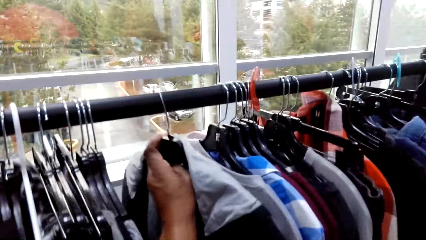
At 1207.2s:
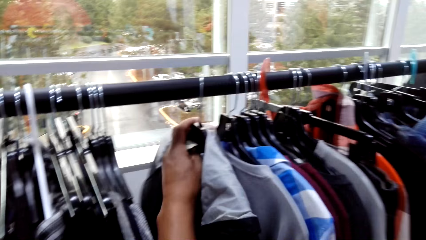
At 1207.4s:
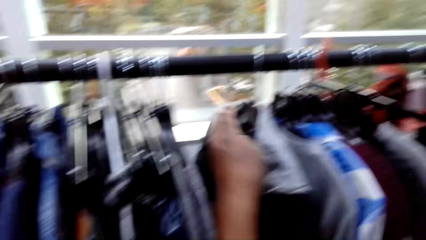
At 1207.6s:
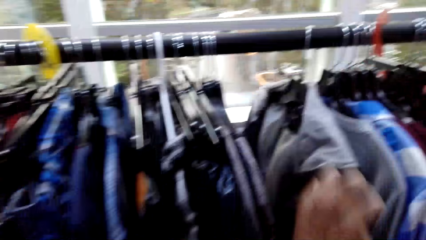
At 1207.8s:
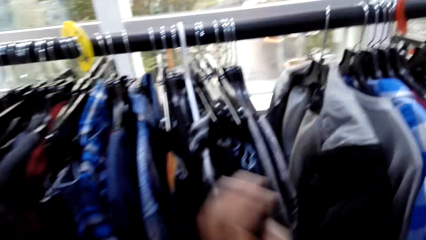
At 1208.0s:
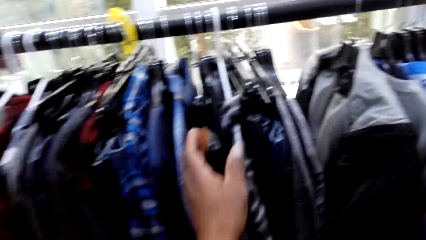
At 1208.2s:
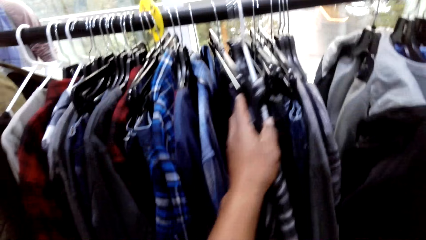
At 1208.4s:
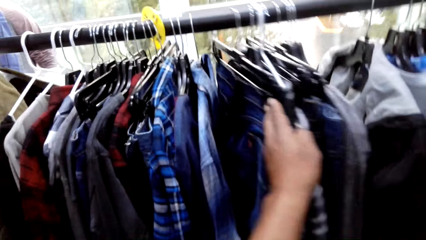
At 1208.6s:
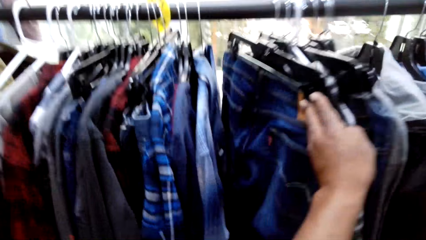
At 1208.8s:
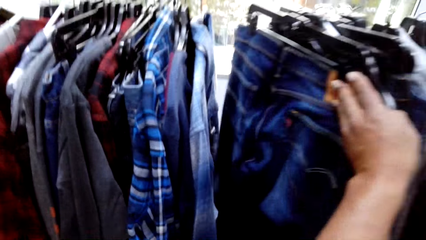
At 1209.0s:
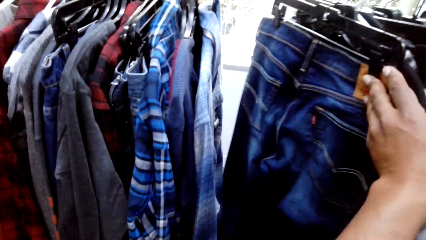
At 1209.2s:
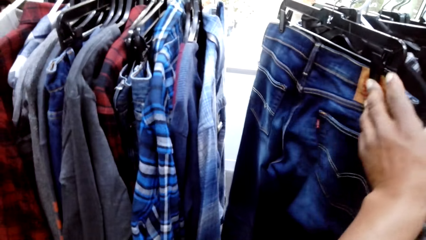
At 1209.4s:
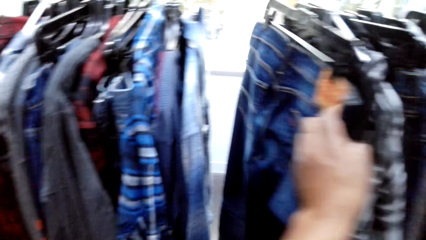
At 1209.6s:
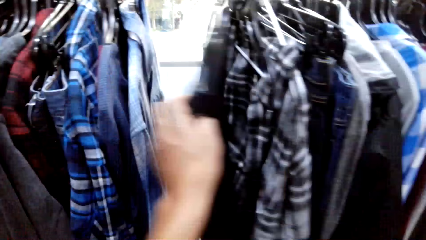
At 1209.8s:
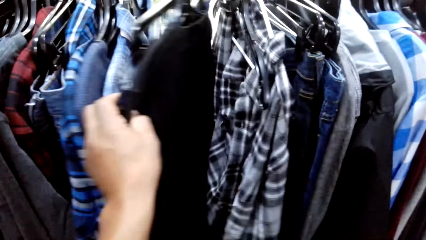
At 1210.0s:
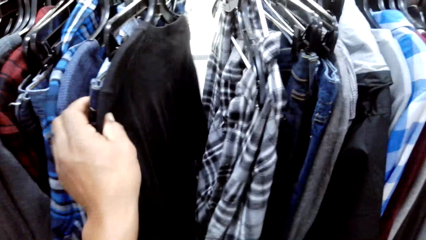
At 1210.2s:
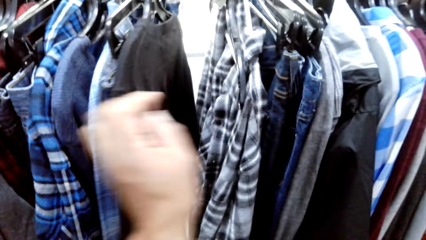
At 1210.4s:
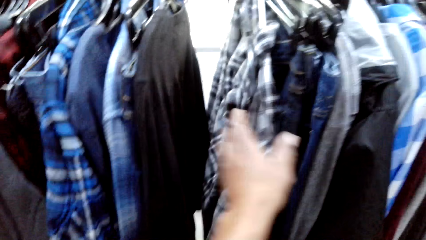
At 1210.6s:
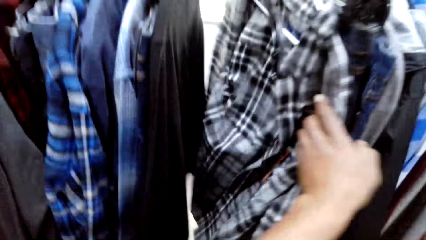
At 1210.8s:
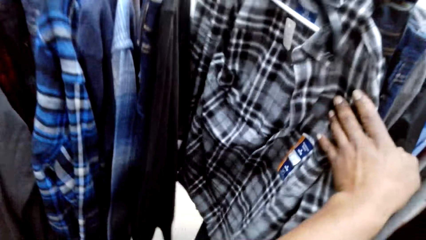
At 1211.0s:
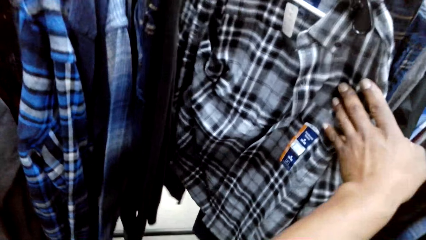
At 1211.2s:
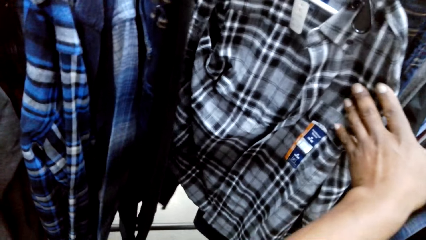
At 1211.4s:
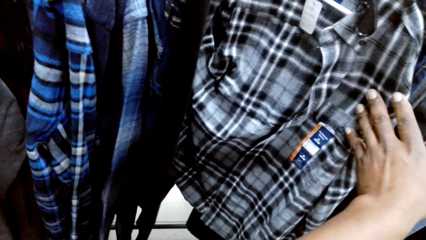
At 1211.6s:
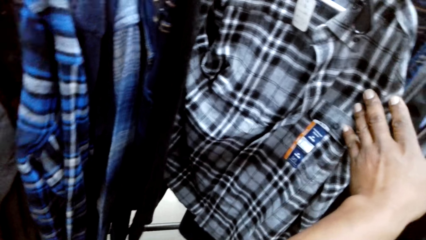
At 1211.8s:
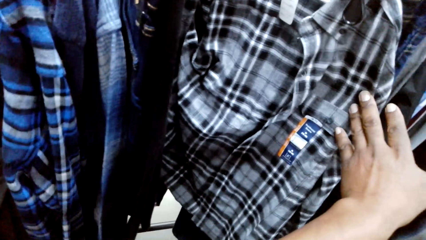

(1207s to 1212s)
The camera wearer hangs the jacket back on the clothing rack. They talk. They push clothes on the clothing rack. They browse through the clothes on the stand. They look at the clothes.

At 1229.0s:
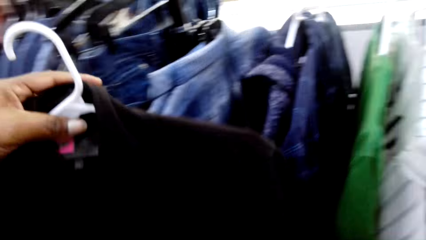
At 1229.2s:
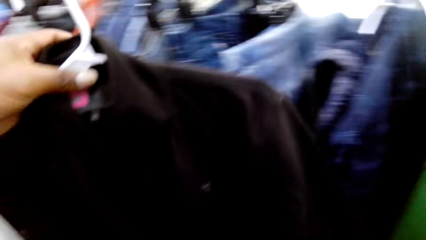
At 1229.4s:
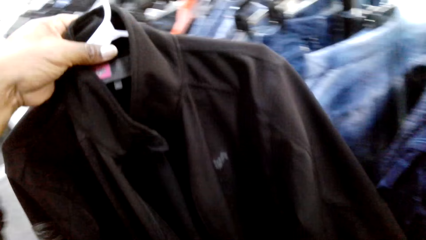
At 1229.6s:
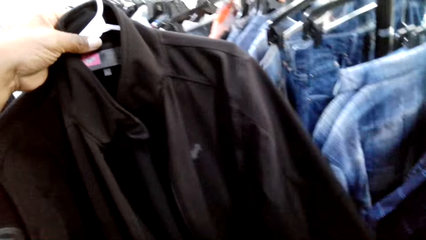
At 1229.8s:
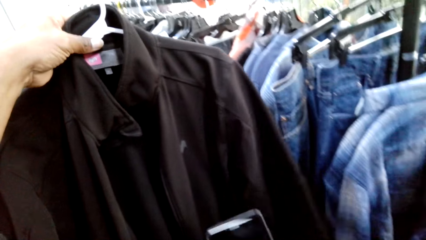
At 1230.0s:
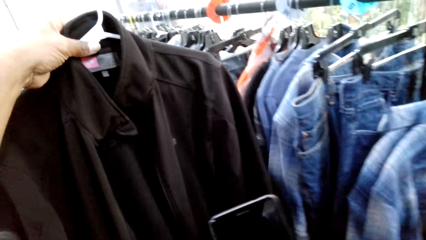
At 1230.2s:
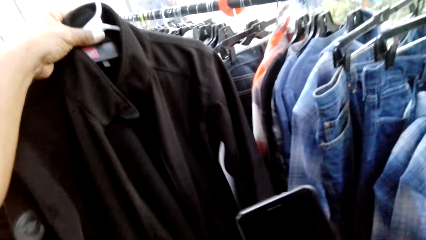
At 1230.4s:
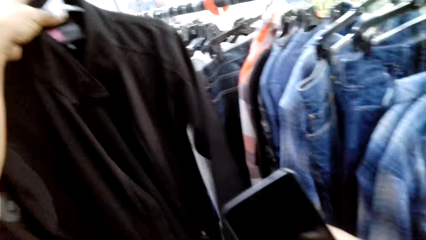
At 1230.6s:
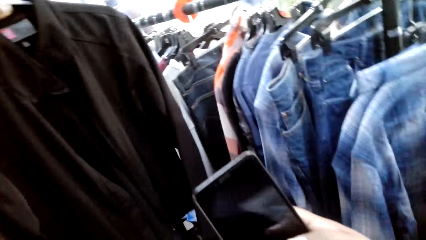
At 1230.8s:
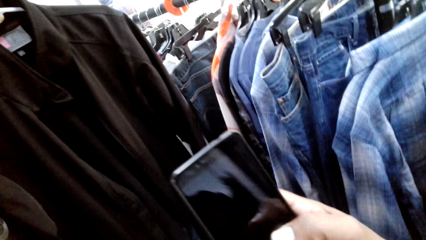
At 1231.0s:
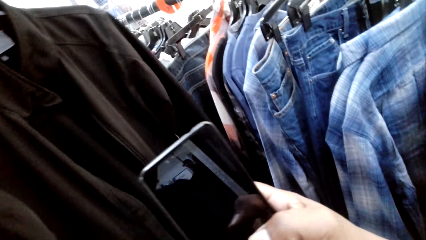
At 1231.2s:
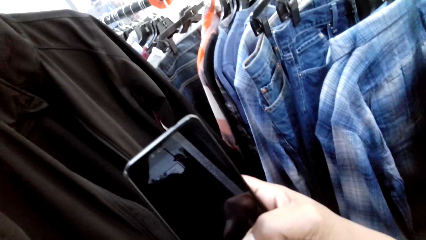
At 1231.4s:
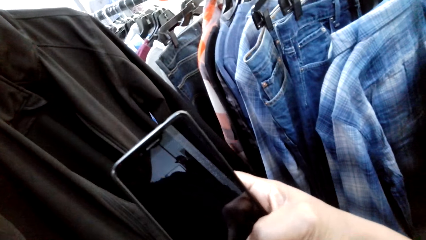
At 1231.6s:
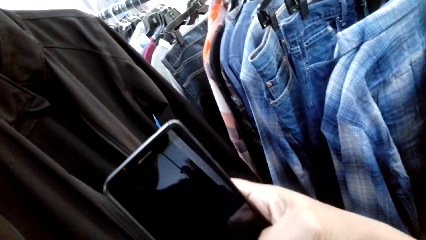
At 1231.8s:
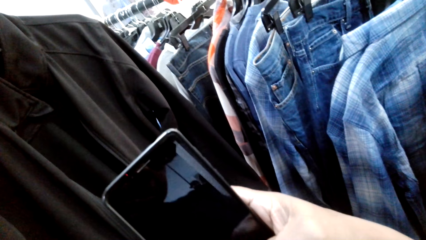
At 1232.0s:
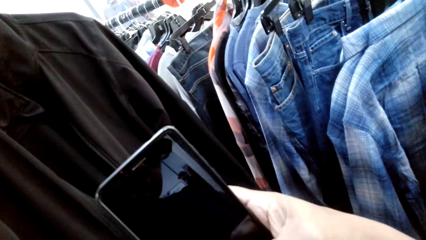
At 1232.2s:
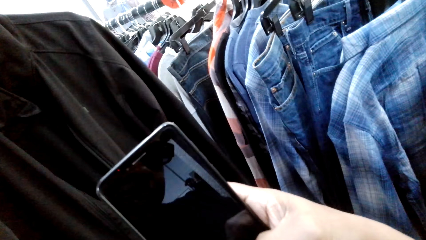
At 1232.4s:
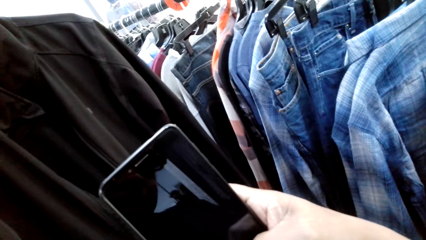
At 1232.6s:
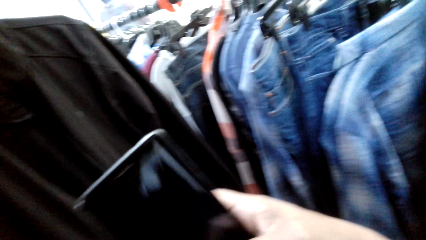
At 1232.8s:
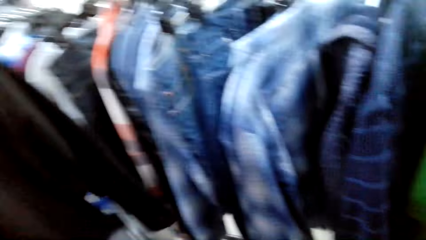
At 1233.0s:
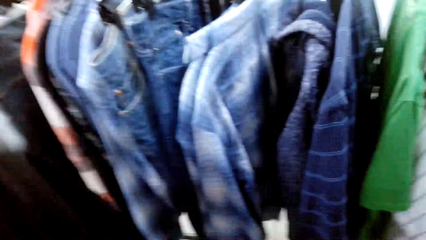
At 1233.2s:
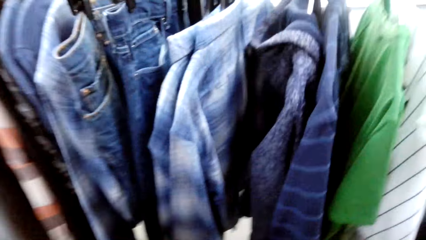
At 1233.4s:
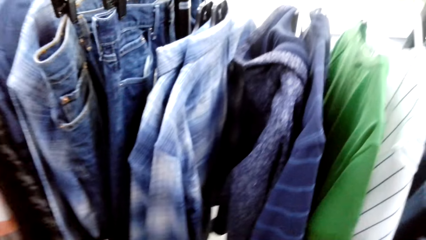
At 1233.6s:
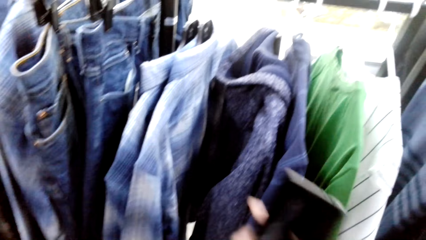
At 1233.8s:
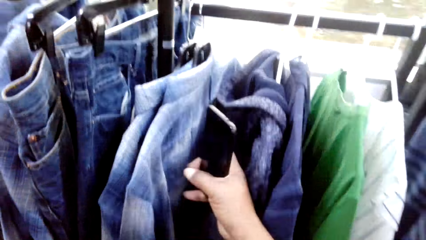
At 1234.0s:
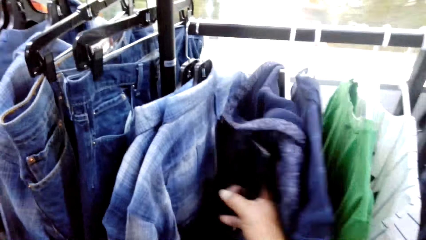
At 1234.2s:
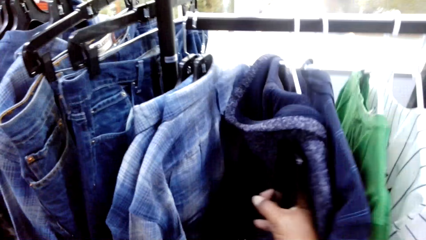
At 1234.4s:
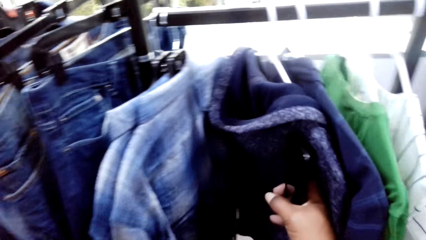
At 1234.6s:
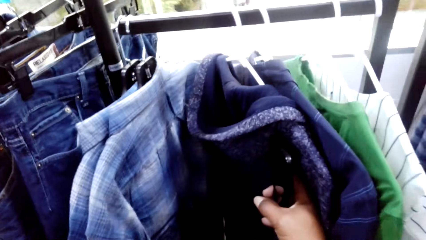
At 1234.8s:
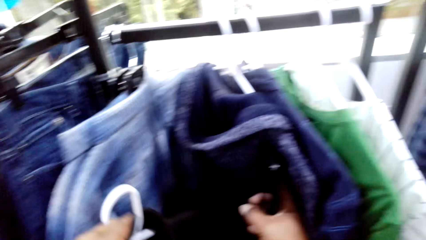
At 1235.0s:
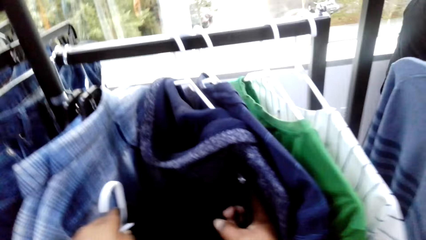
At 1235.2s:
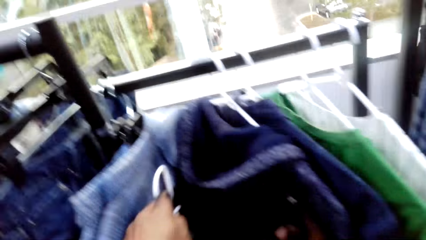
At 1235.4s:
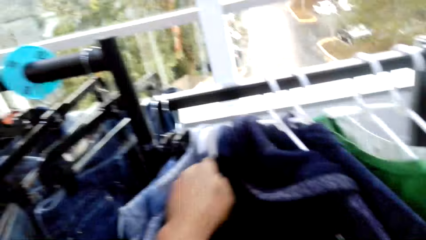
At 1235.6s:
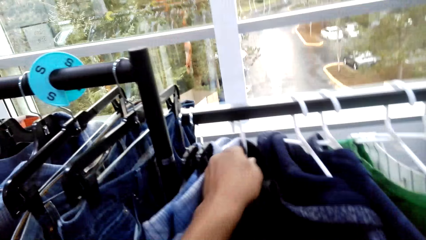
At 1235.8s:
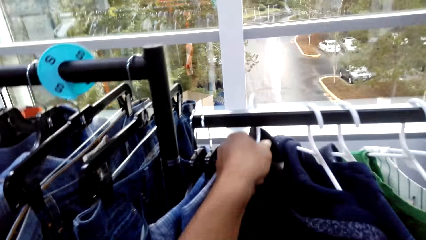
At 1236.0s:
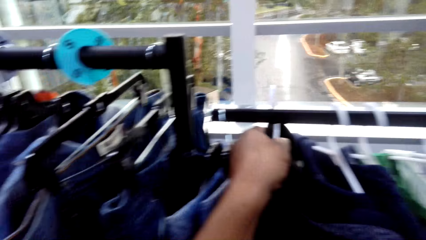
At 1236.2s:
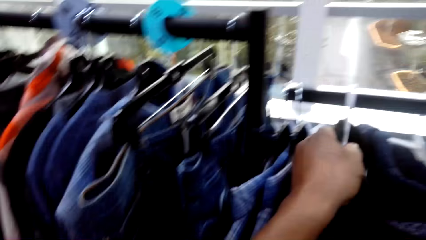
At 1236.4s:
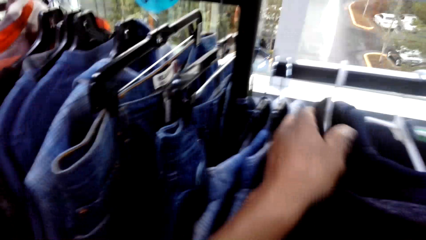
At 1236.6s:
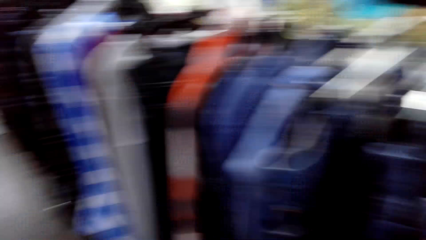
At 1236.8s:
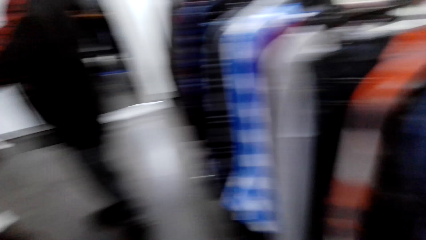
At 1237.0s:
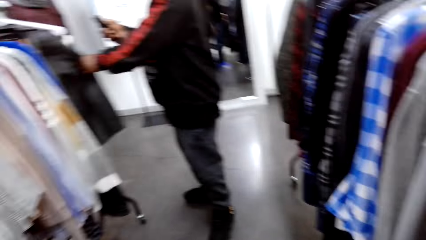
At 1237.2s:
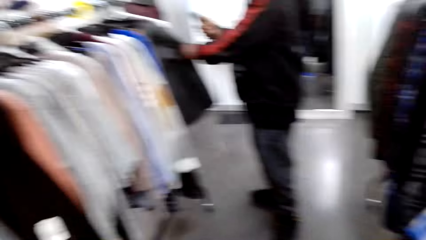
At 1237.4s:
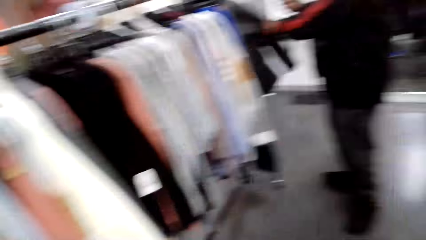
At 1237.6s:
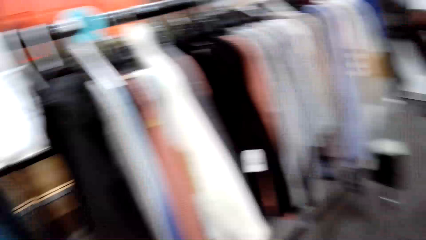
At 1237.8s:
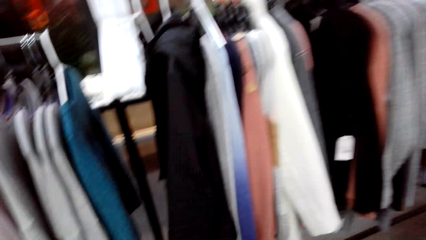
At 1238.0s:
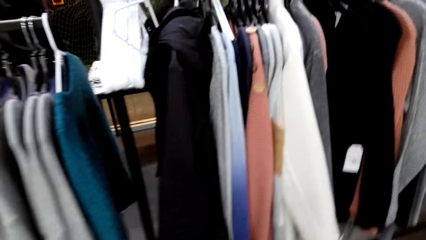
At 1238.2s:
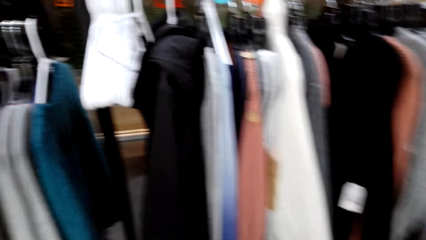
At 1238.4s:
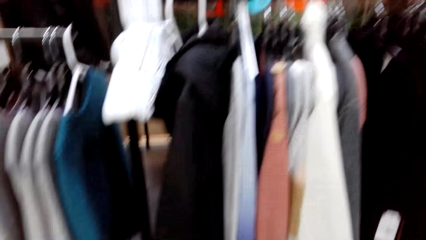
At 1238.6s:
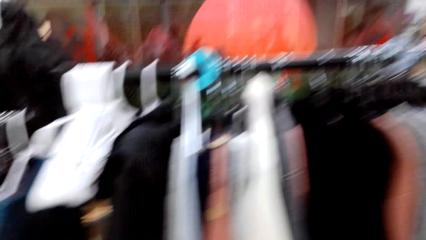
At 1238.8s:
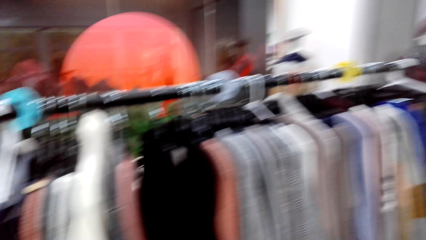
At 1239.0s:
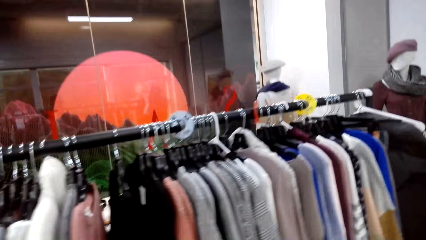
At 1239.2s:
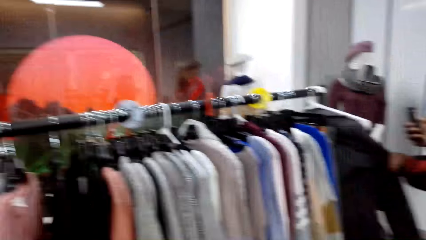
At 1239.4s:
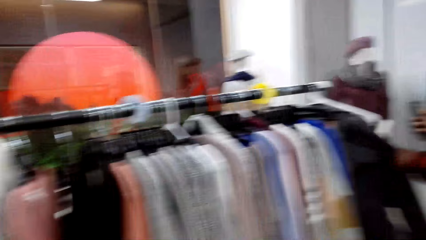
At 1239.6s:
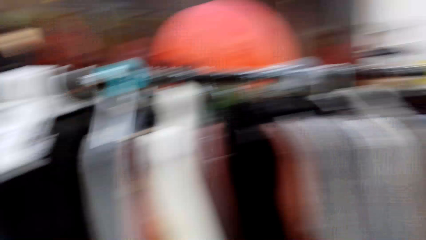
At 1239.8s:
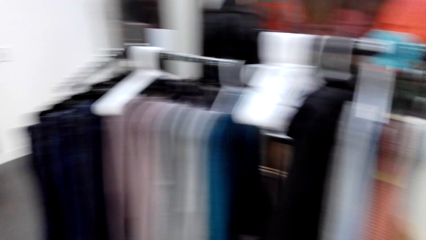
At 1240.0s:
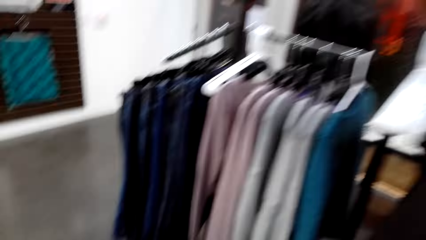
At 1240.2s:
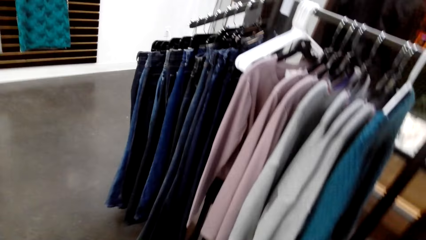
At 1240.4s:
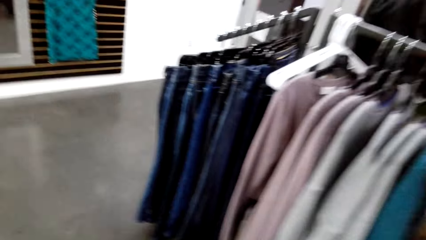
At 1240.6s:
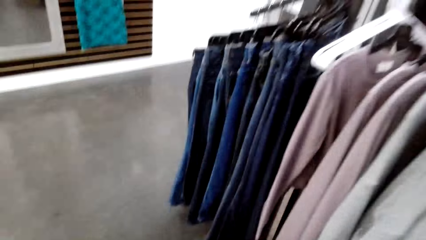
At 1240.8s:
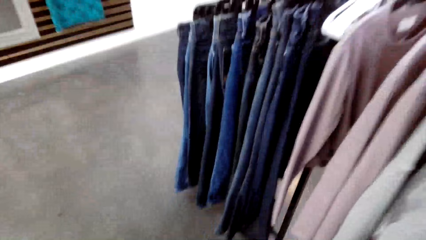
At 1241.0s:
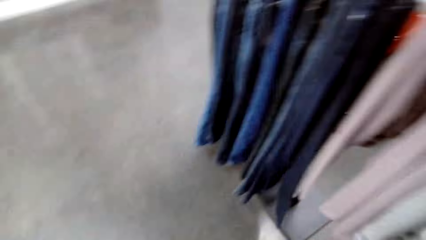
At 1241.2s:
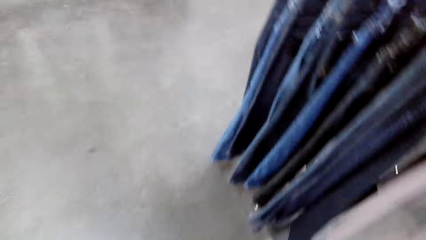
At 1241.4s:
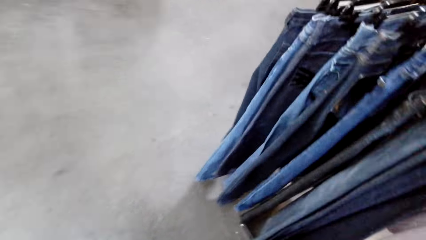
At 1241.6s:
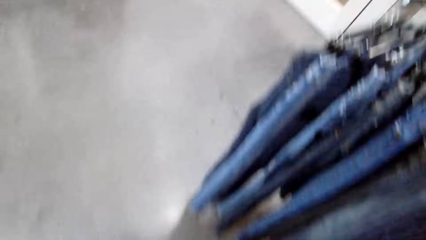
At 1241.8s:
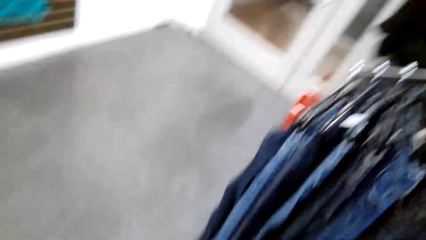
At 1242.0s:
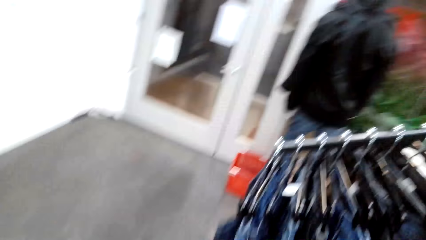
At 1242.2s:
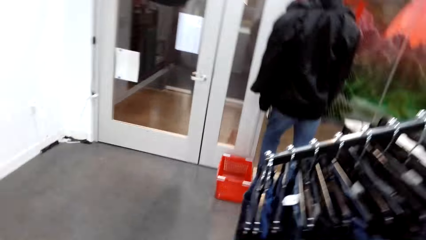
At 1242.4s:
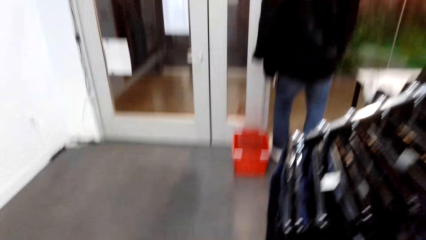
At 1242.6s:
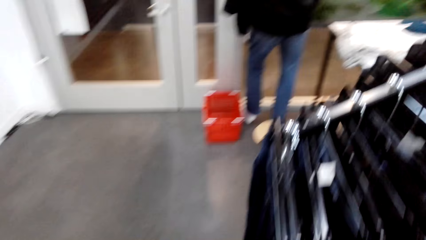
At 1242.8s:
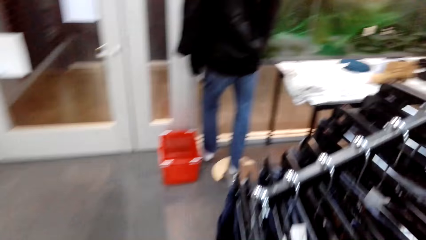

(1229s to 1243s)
The camera wearer takes a picture of the jacket. He operates his phone. He moves clothes on the clothing rack. He hangs the jacket back on the clothing rack. He turns. He walks along the clothes on the clothing rack. He looks at the clothes on the clothing rack.
